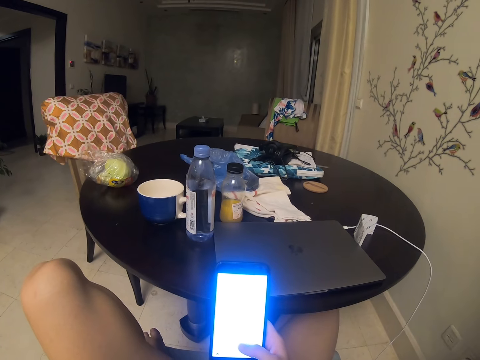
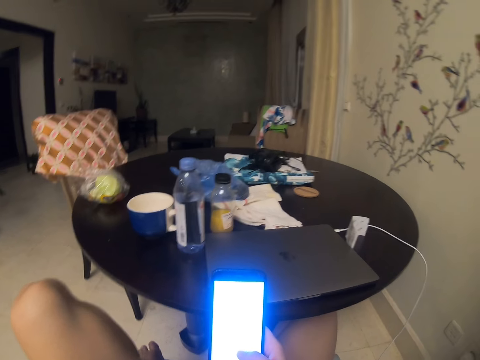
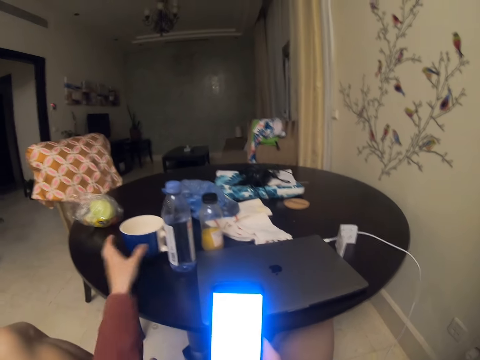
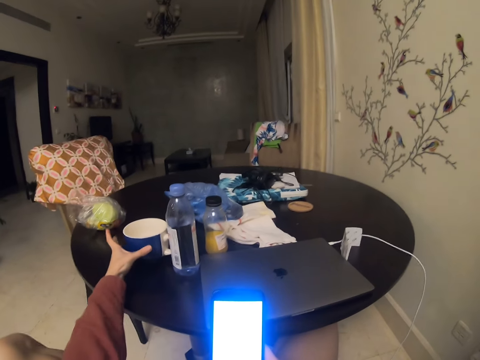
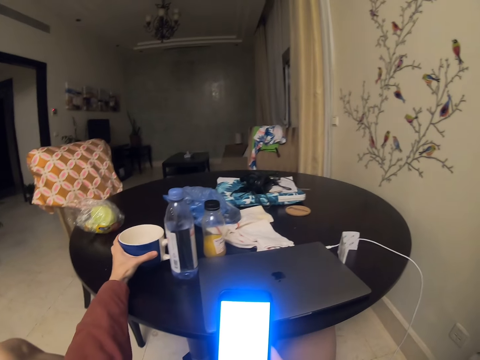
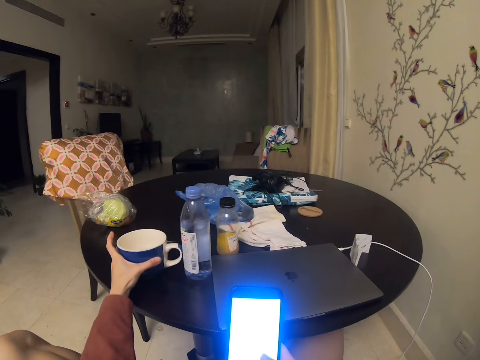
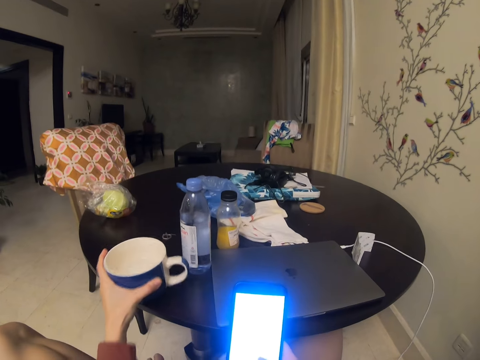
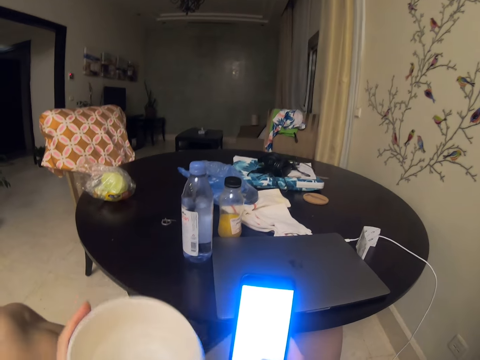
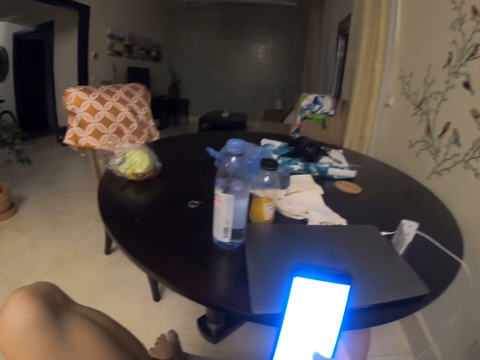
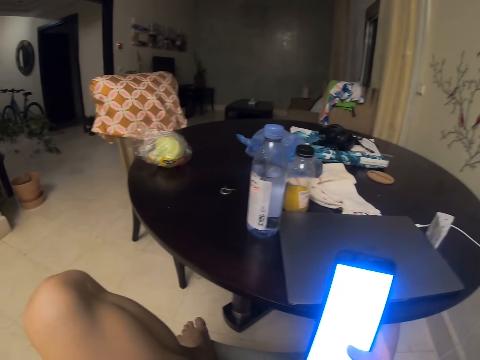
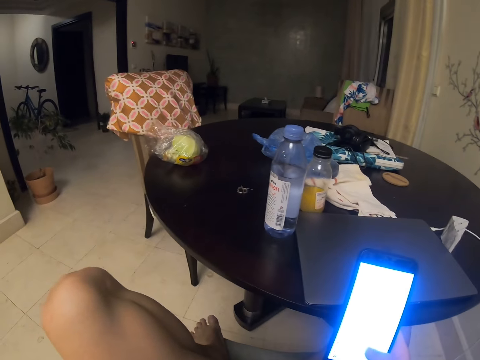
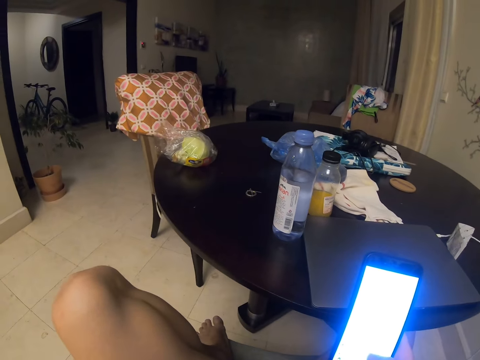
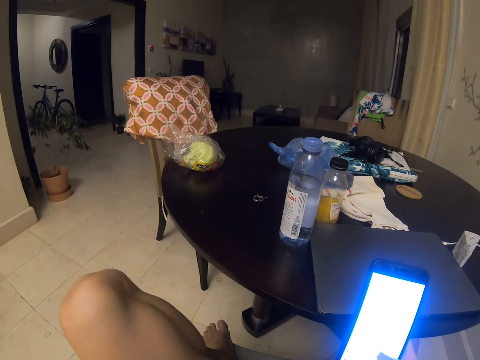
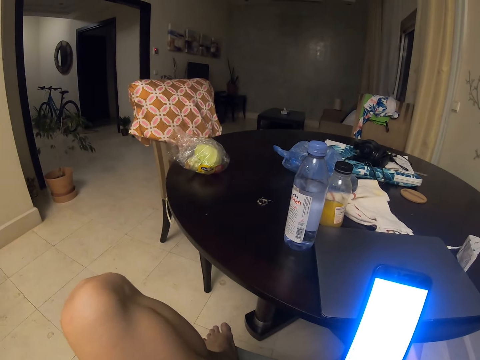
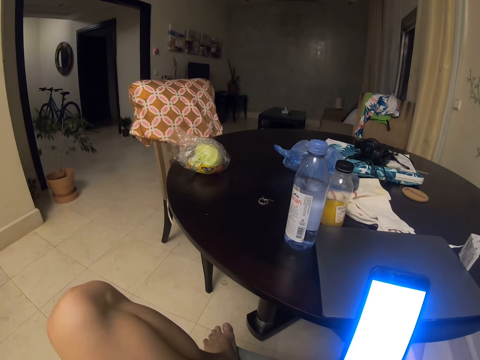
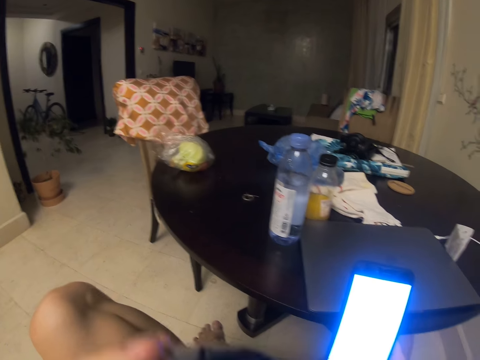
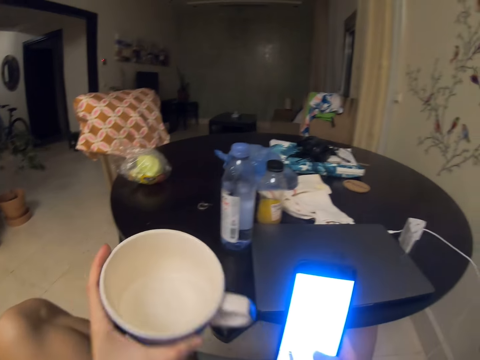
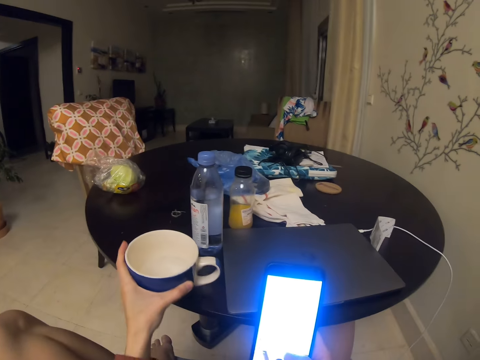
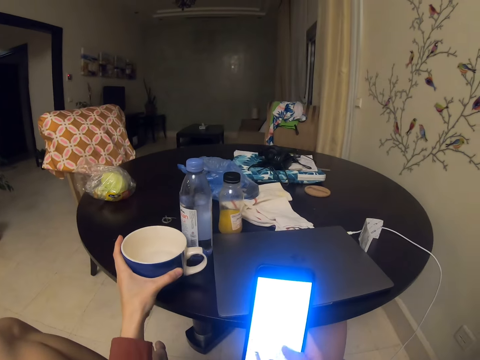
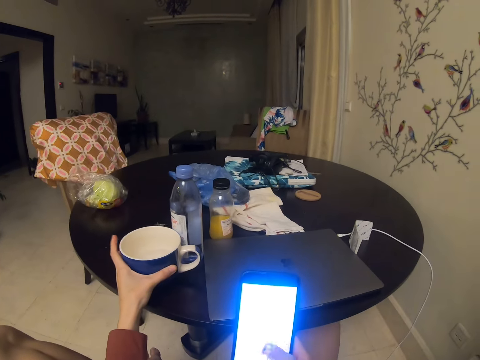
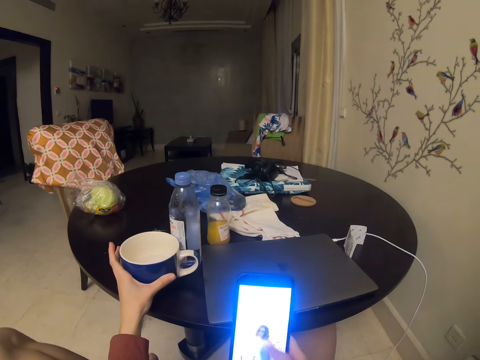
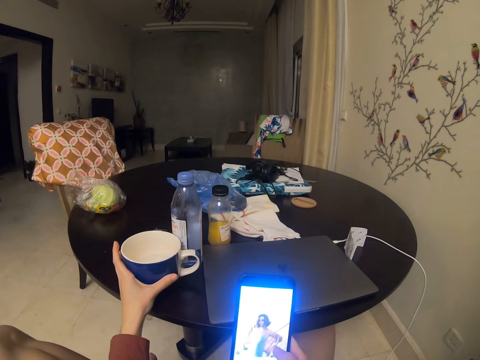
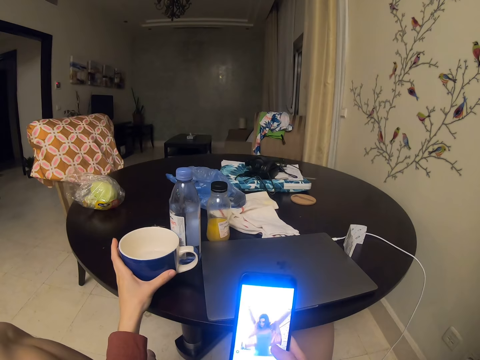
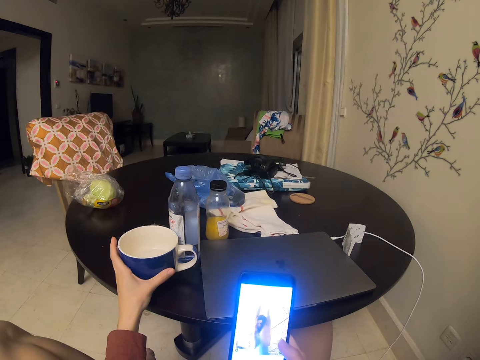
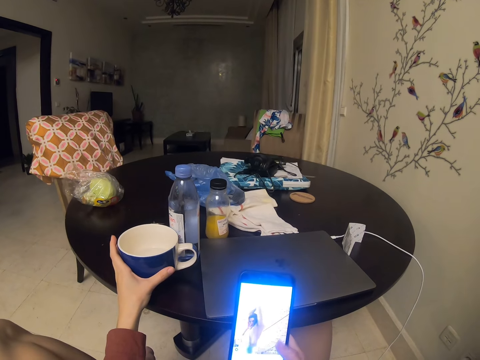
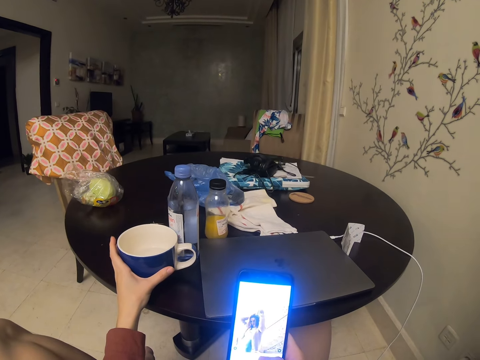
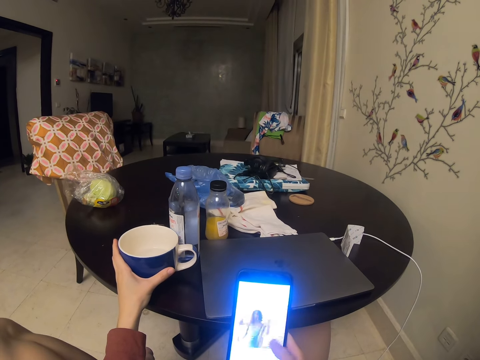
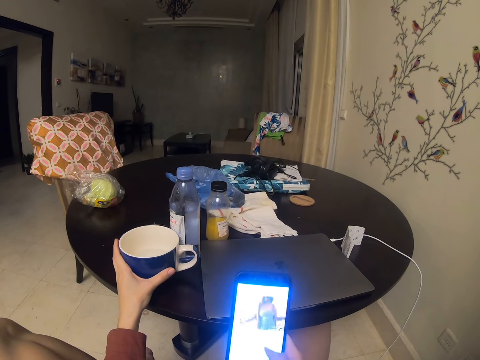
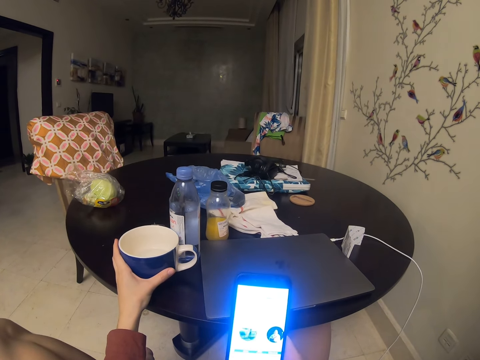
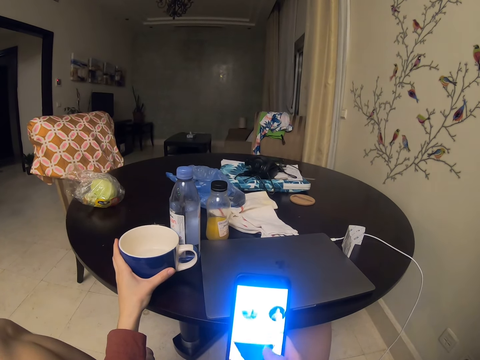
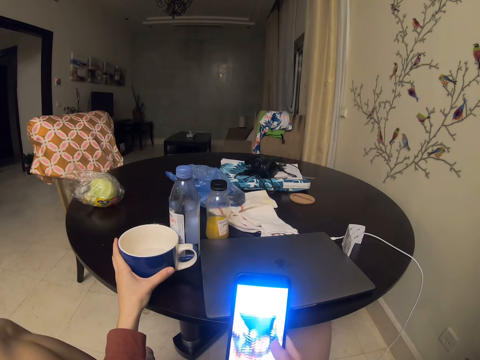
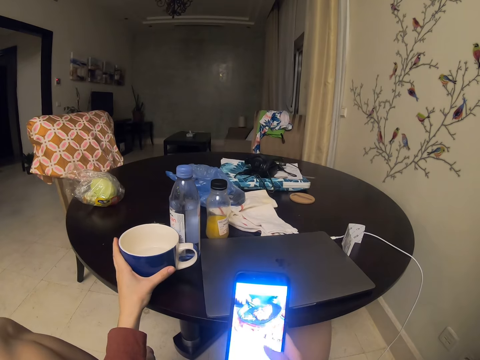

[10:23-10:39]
The camera wearer picks up the cup. They drink the coffee. They drop the cup. They are putting the cup on the table. They watch the video.

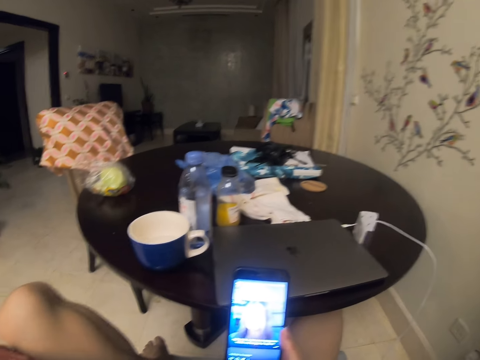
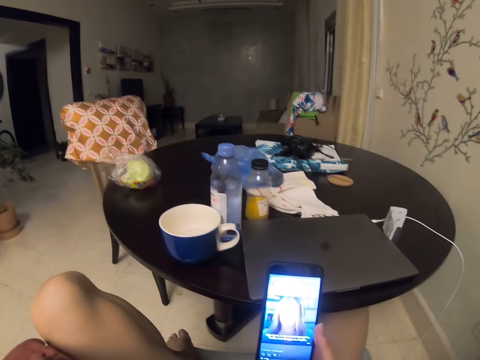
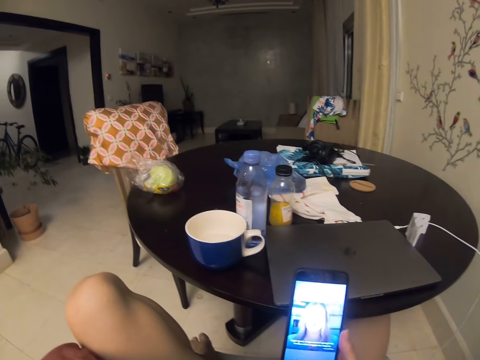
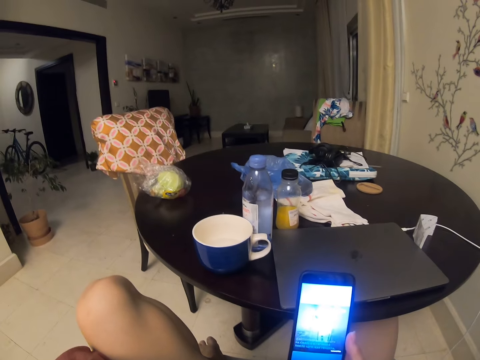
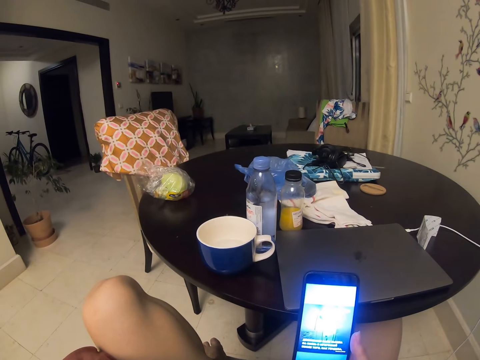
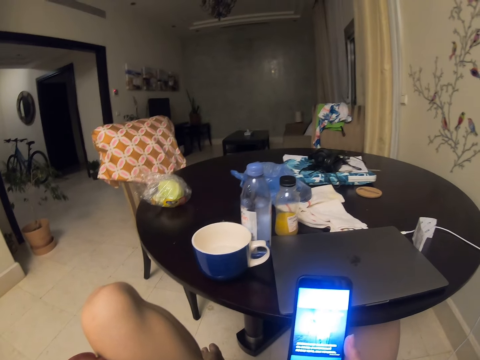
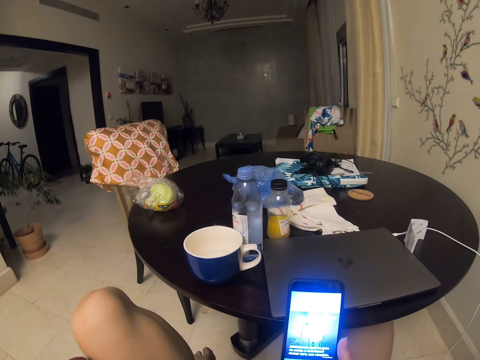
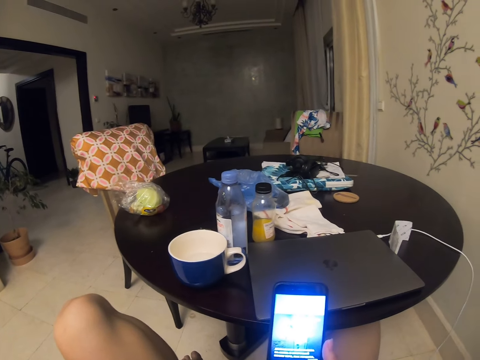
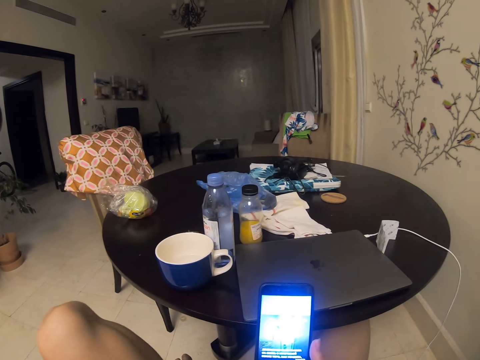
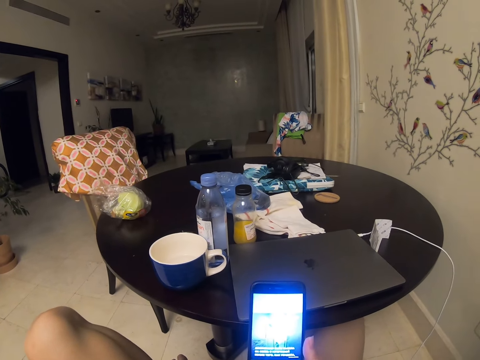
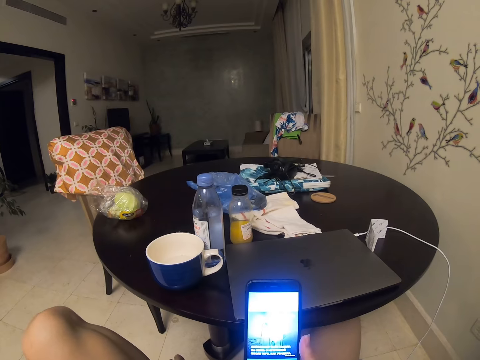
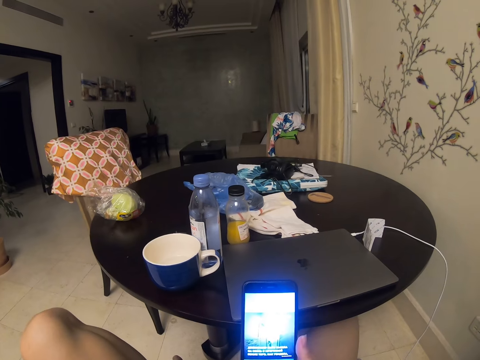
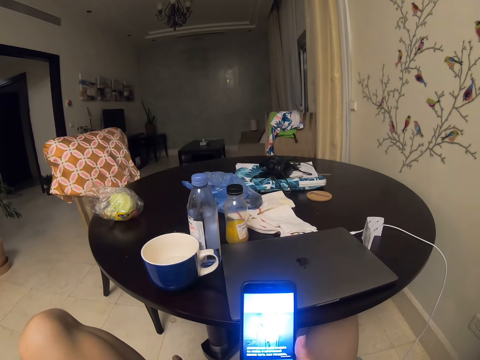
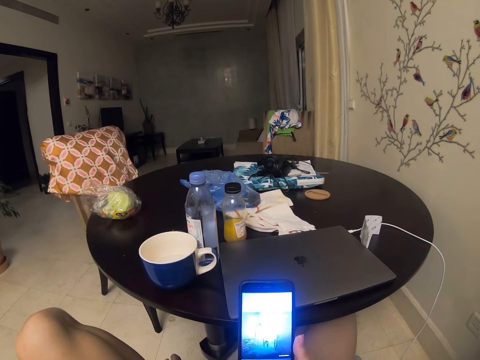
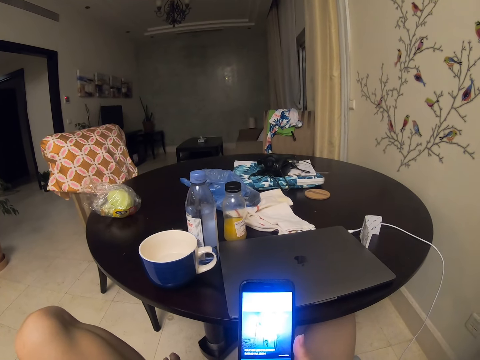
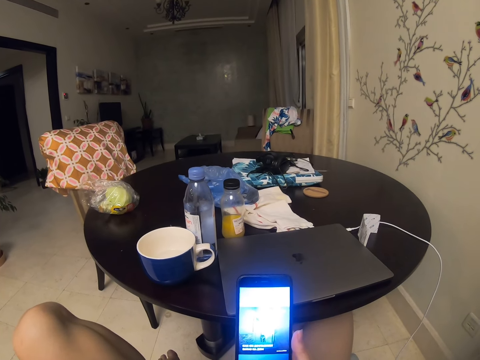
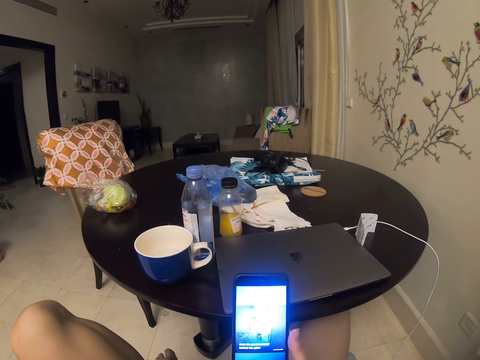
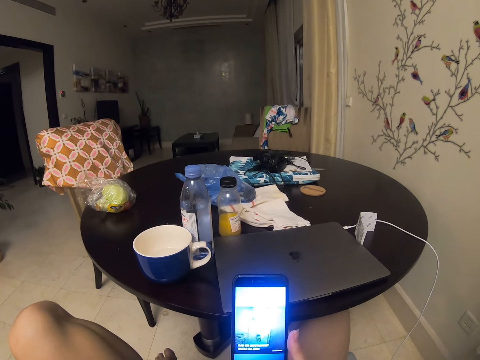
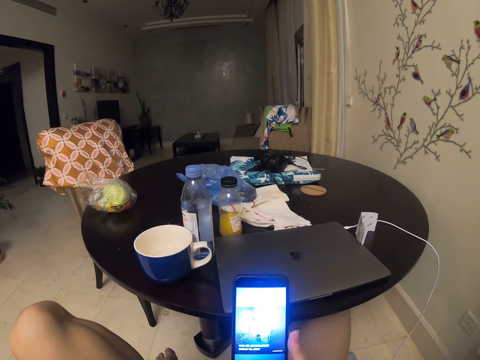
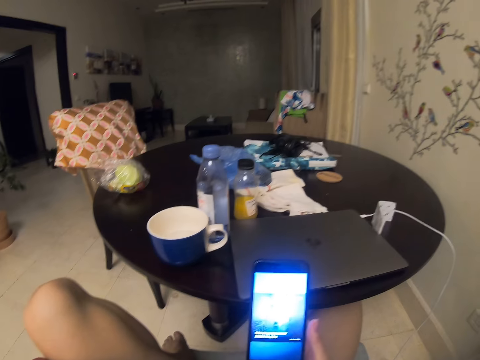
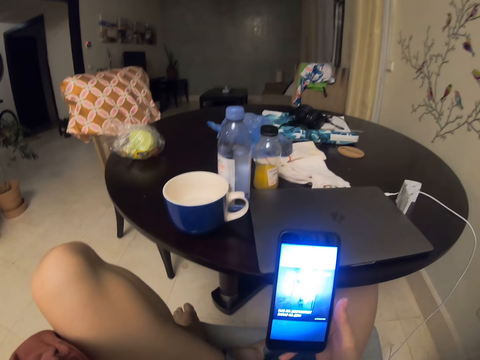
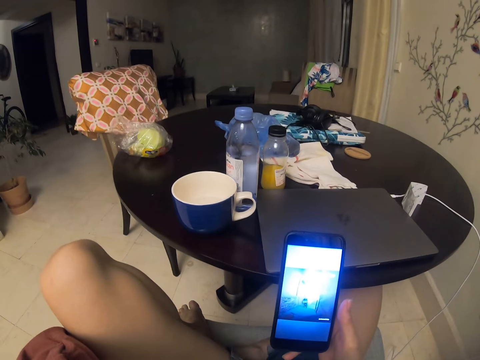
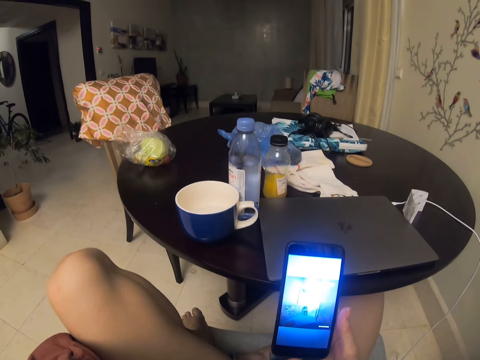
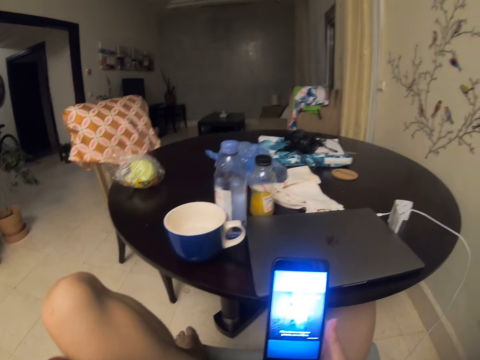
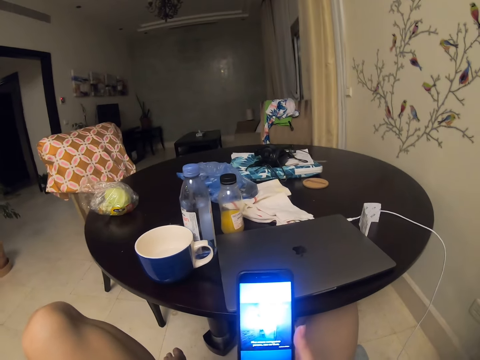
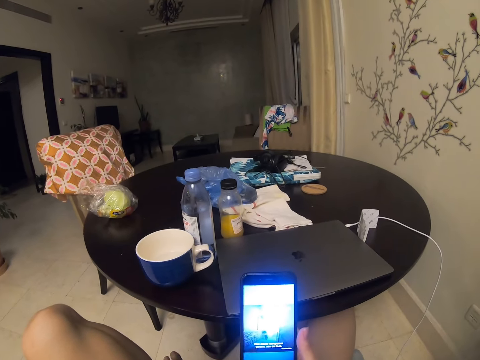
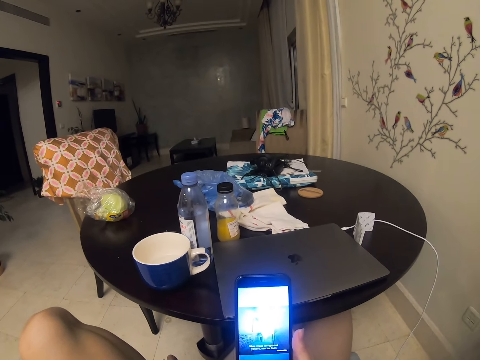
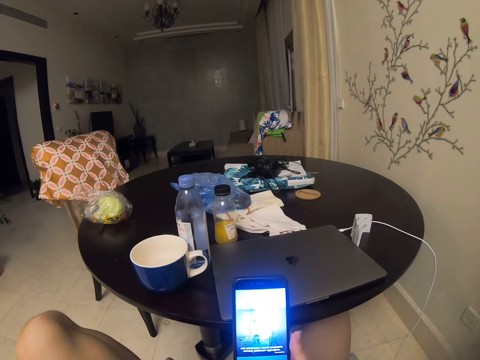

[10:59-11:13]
The camera wearer looks around. They use the phone. They are watching a video on the phone.
